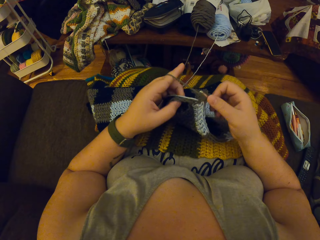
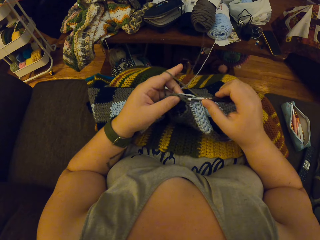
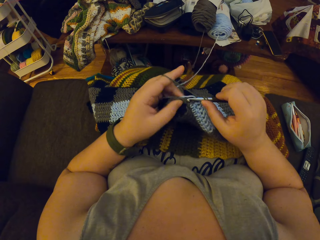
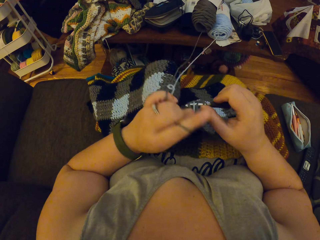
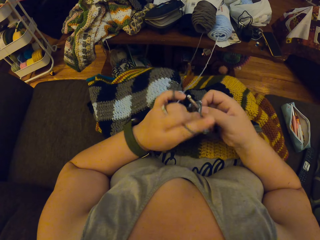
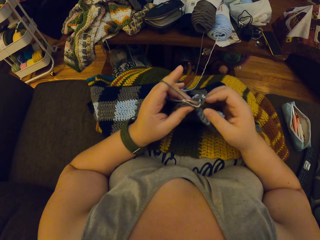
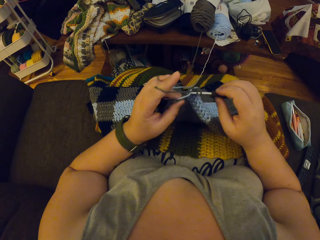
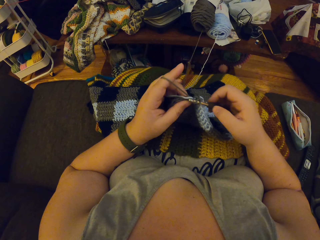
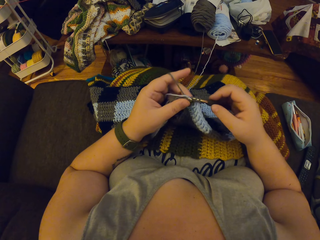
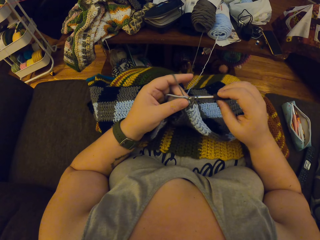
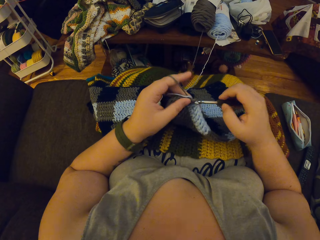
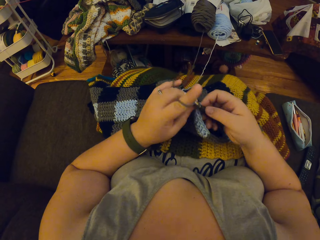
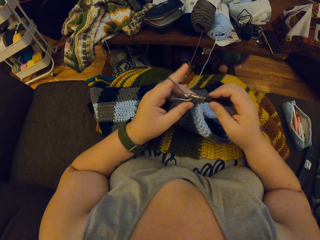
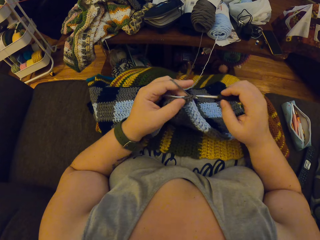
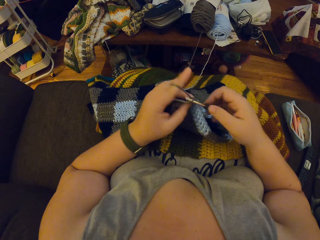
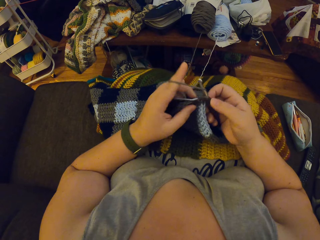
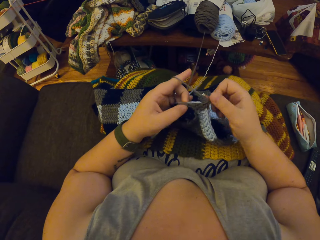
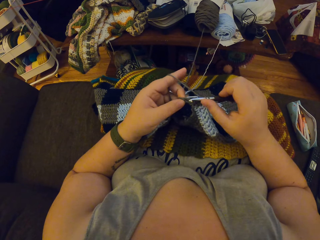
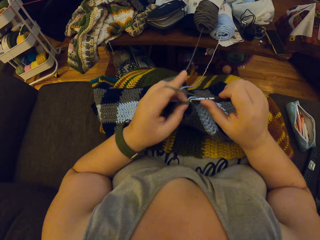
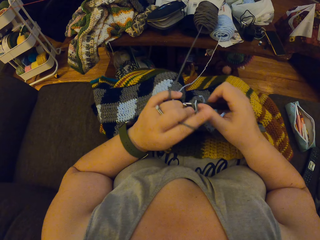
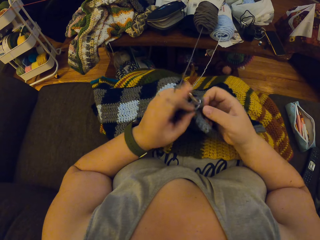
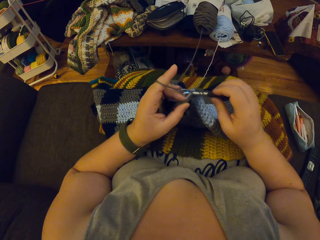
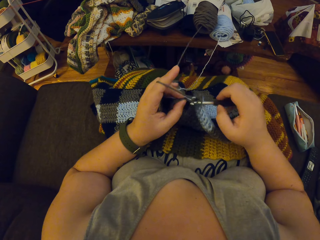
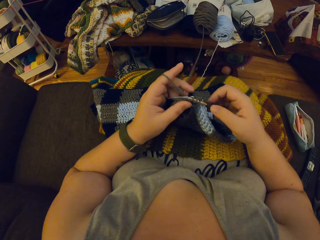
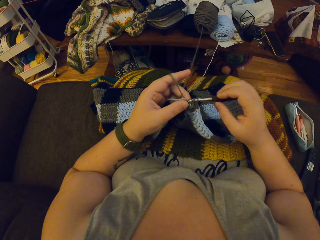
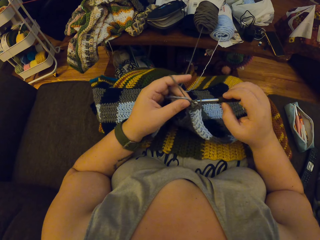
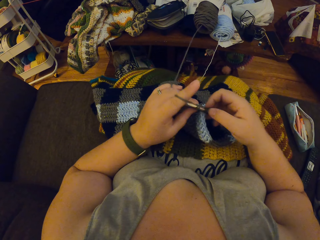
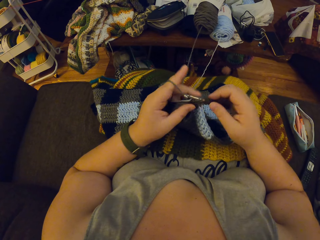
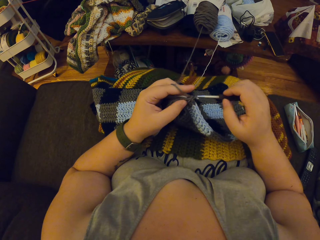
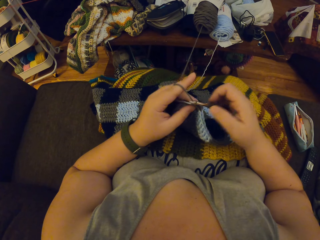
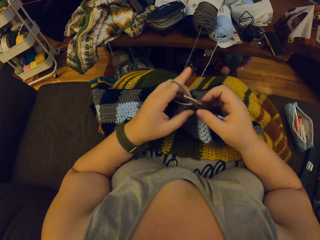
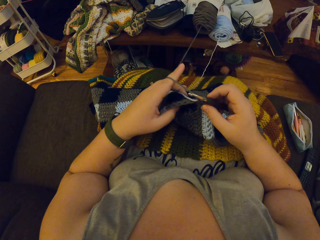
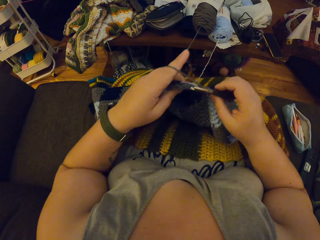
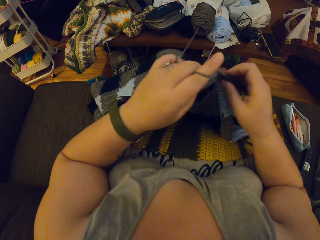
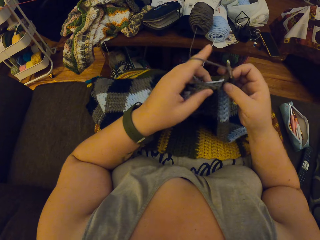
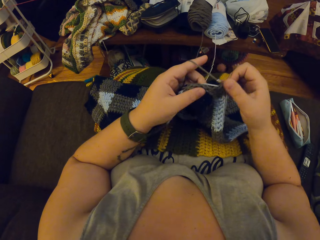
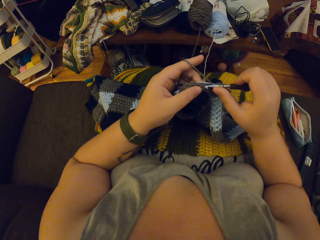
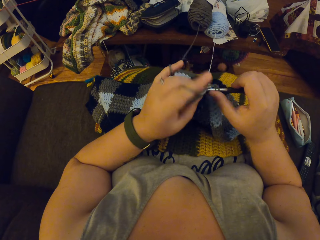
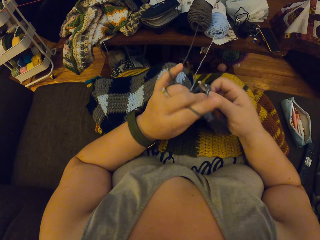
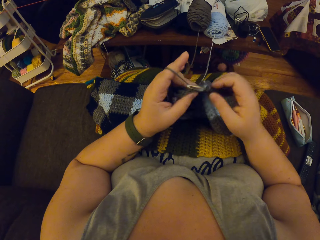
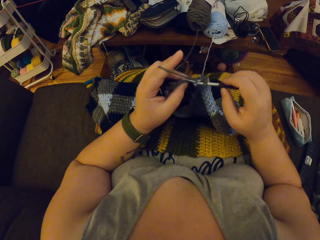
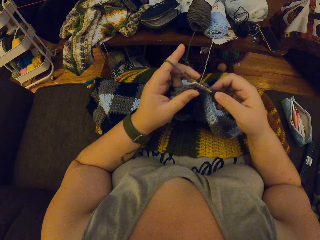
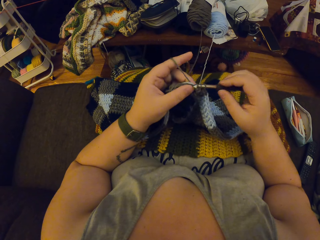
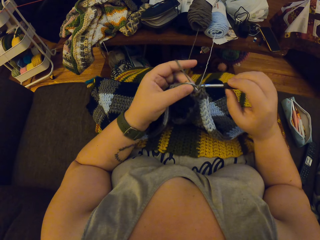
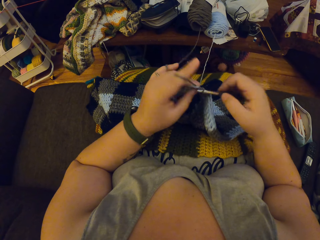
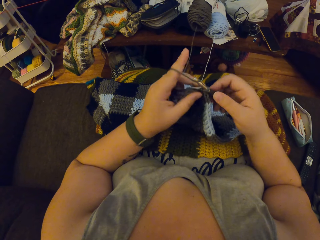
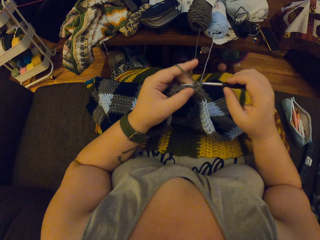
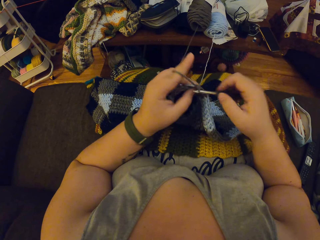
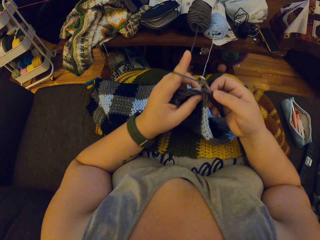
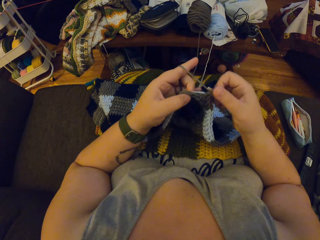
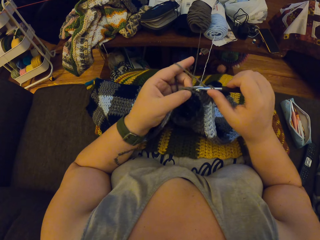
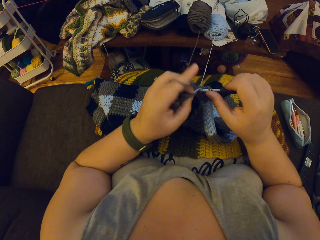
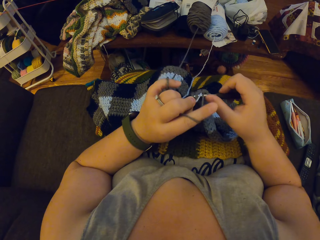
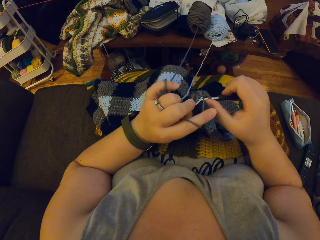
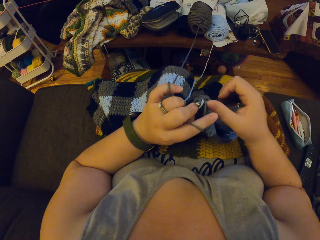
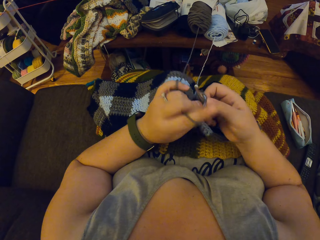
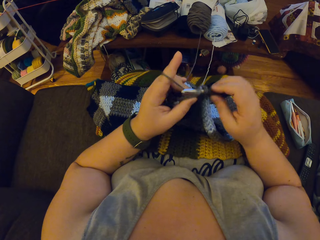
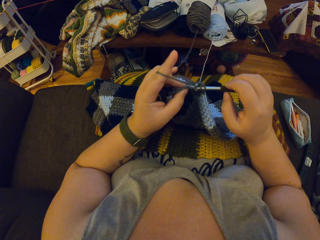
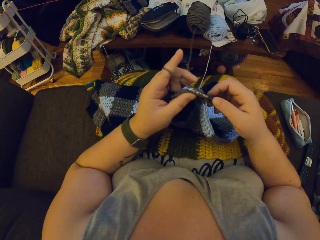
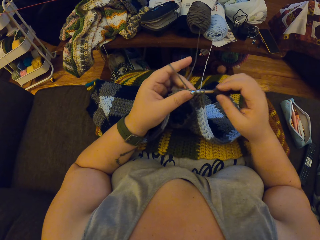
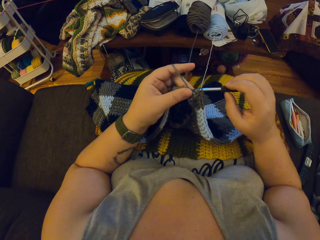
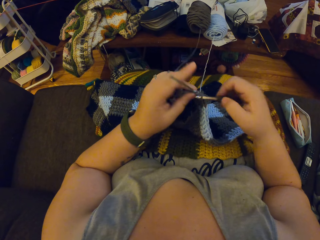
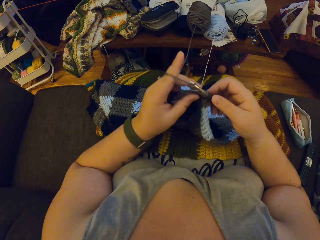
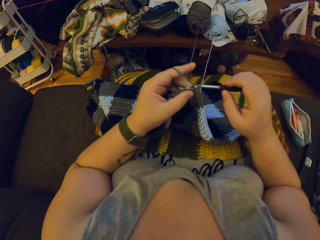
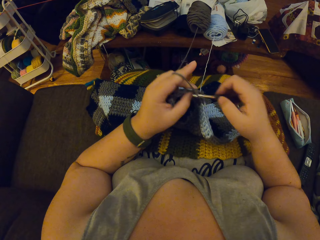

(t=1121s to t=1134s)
The camera wearer straightens the fabric. They knit the fabric with the hooked needle.

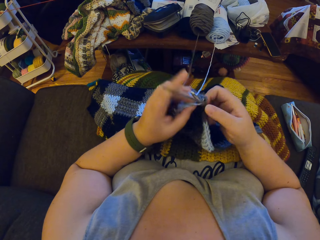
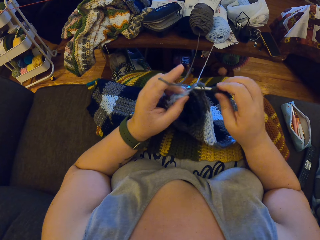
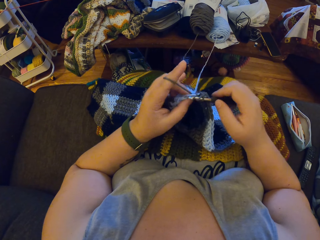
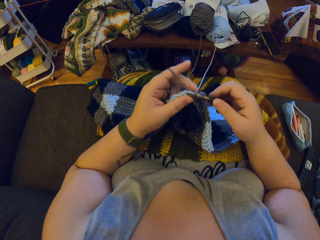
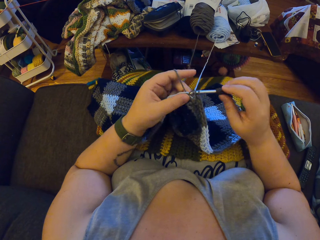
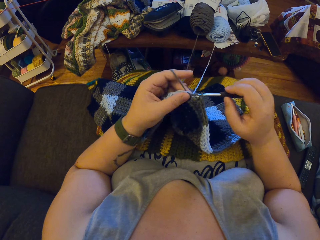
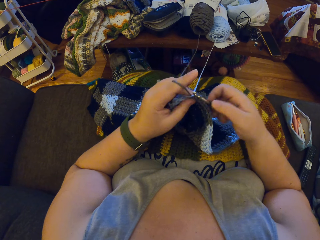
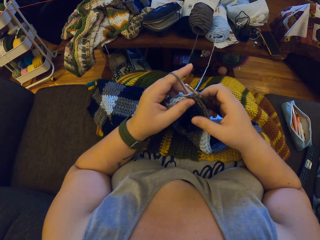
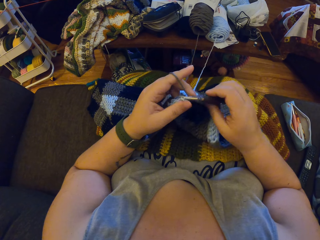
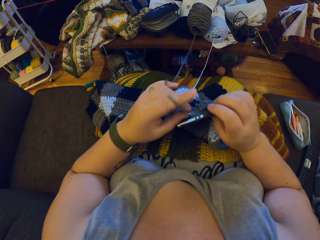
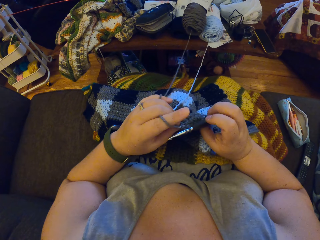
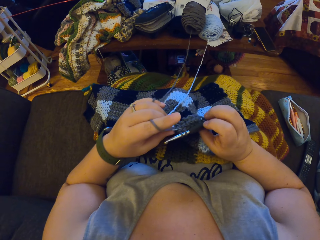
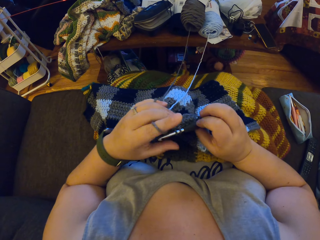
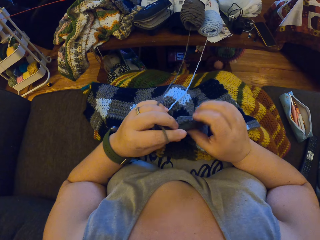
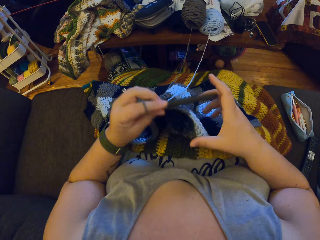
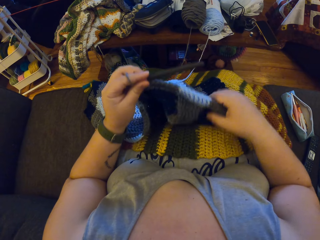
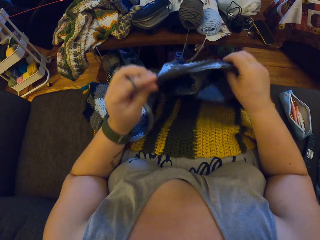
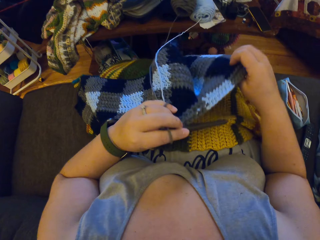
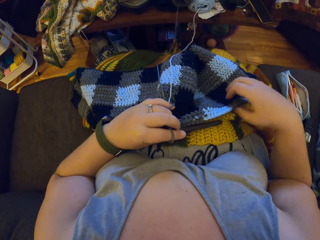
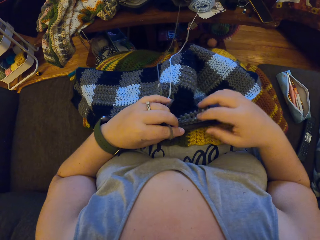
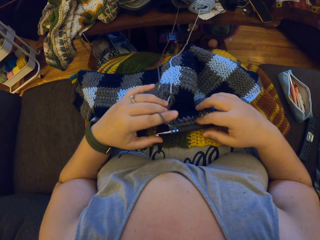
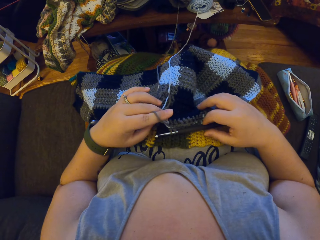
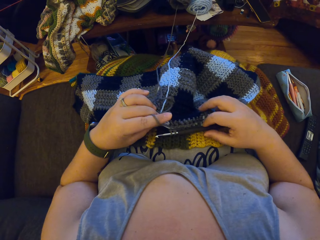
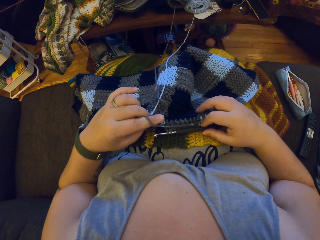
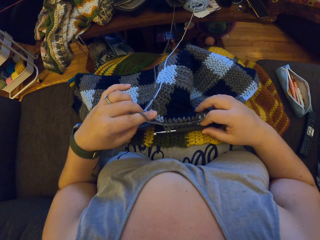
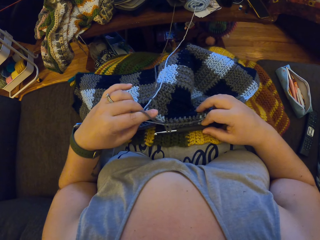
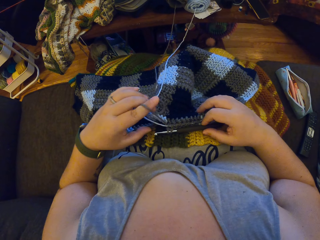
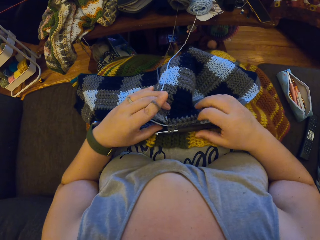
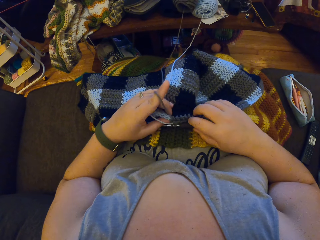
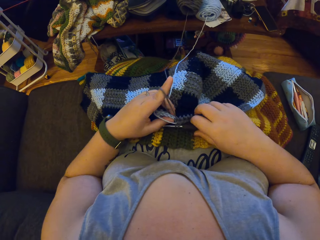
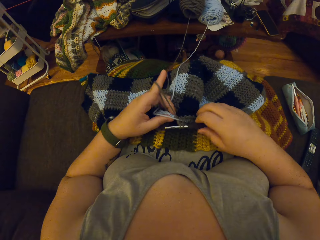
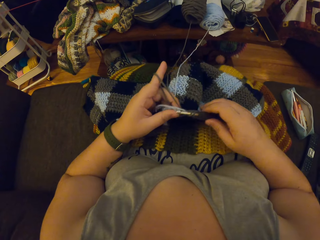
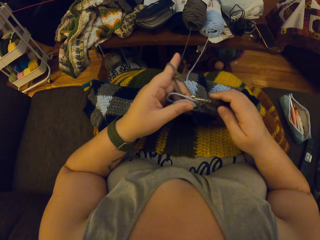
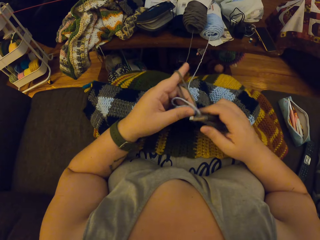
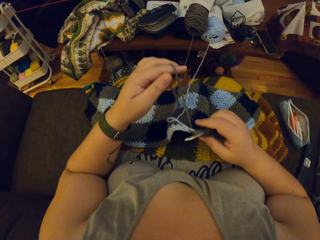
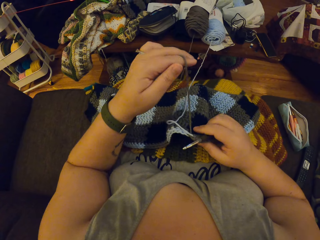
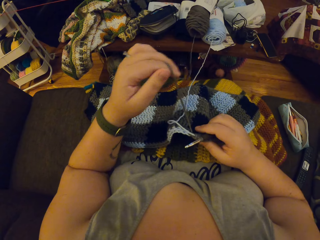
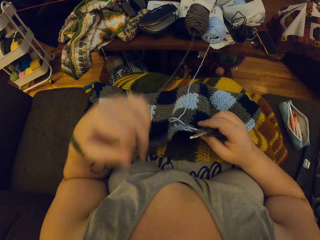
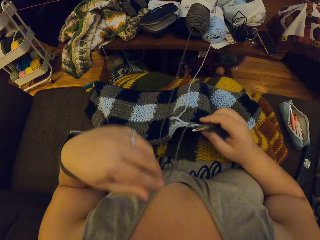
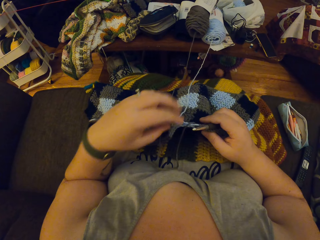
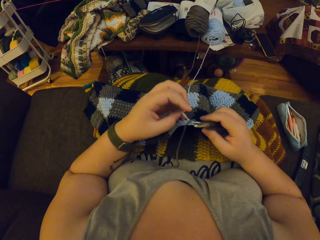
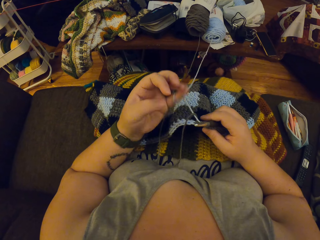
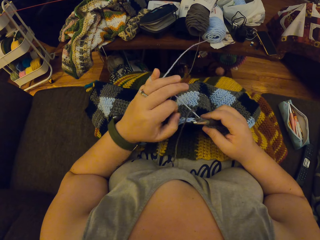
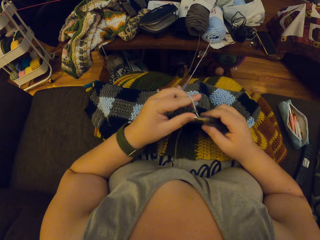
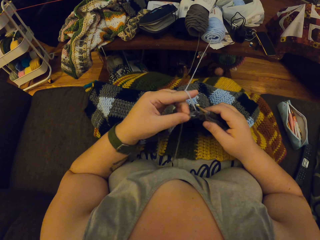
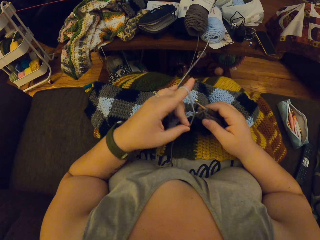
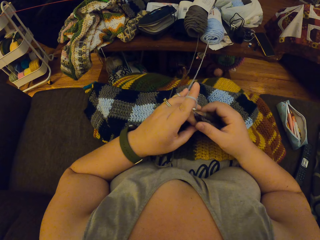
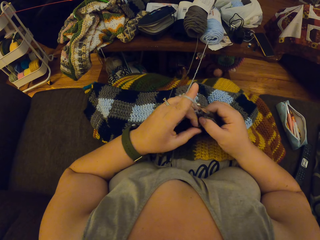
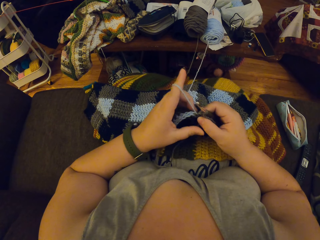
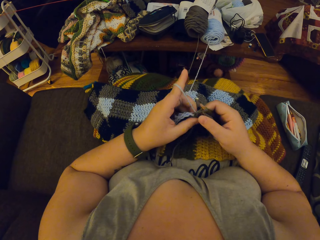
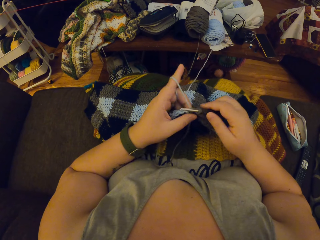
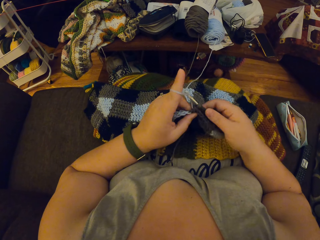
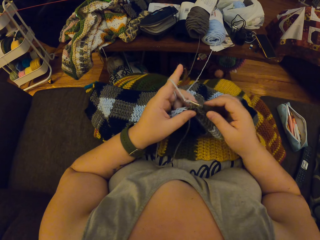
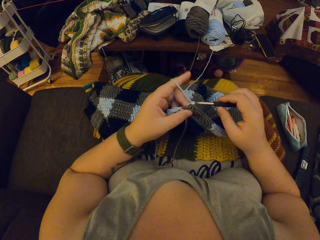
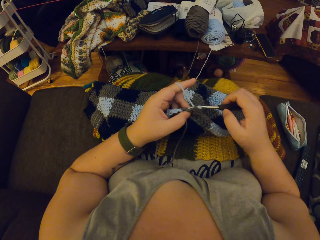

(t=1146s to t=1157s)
The camera wearer straightens the fabric.
